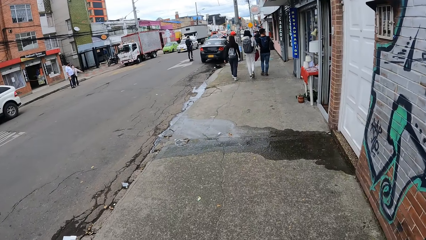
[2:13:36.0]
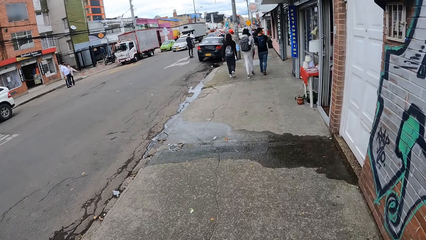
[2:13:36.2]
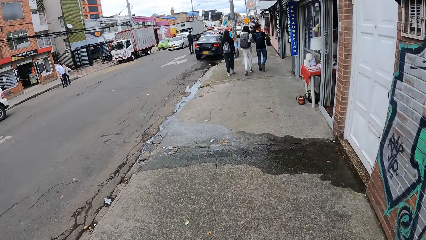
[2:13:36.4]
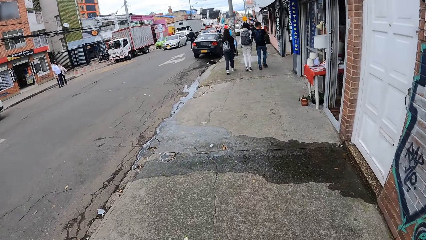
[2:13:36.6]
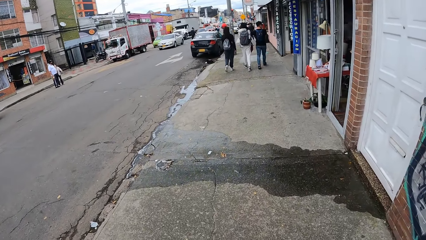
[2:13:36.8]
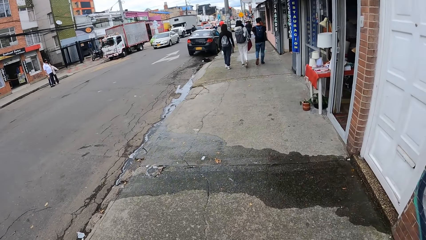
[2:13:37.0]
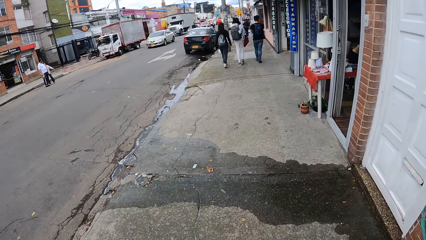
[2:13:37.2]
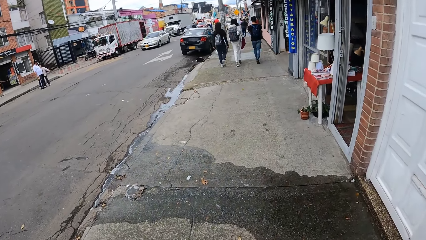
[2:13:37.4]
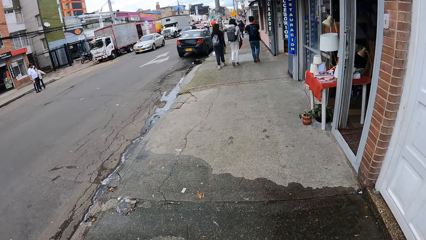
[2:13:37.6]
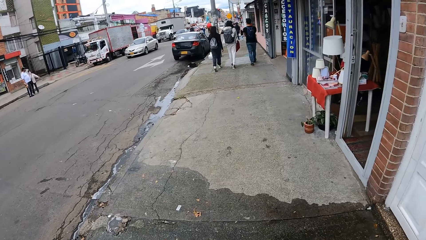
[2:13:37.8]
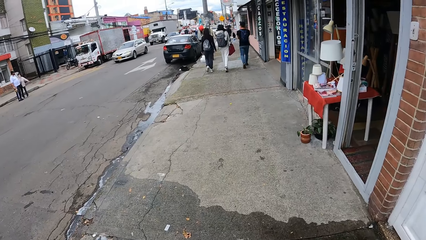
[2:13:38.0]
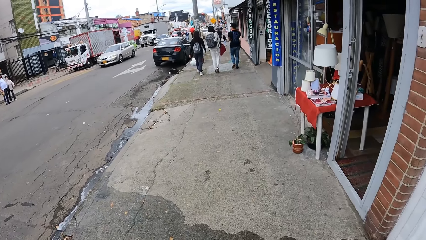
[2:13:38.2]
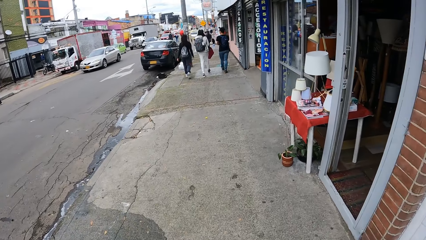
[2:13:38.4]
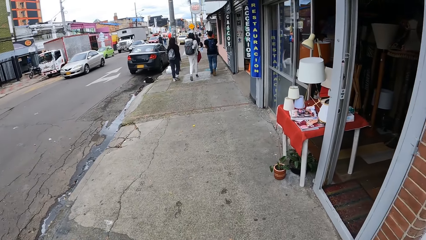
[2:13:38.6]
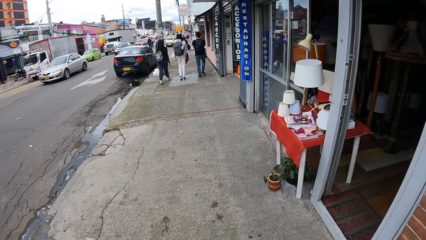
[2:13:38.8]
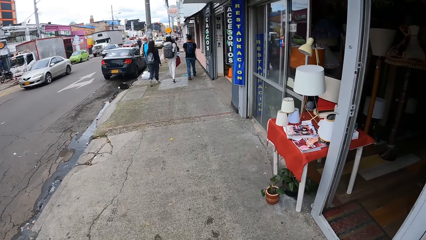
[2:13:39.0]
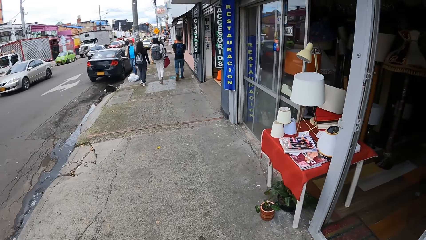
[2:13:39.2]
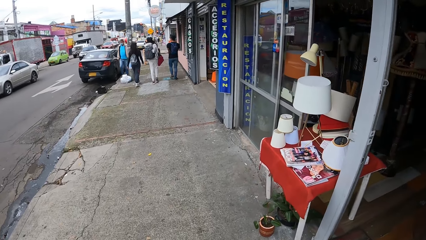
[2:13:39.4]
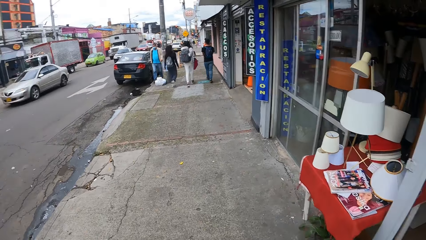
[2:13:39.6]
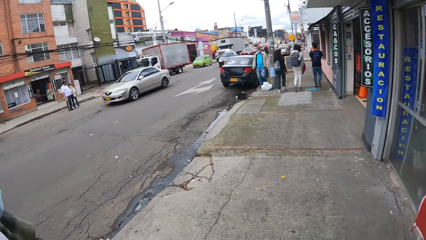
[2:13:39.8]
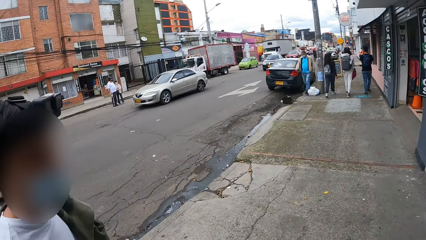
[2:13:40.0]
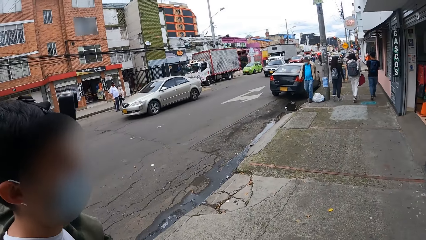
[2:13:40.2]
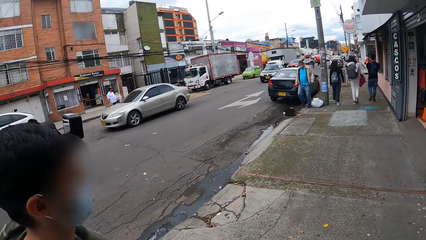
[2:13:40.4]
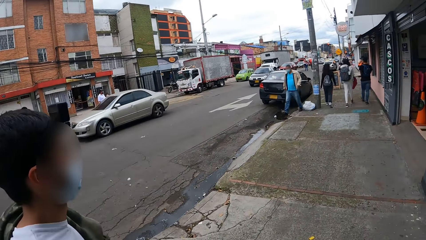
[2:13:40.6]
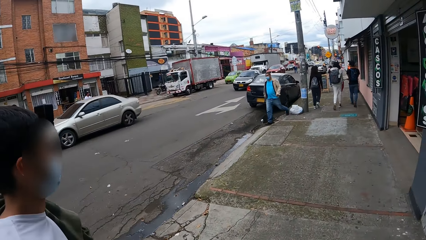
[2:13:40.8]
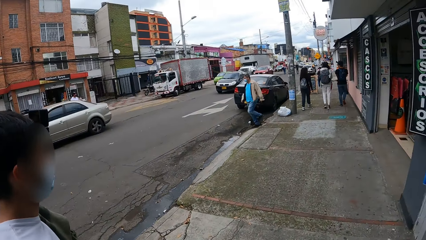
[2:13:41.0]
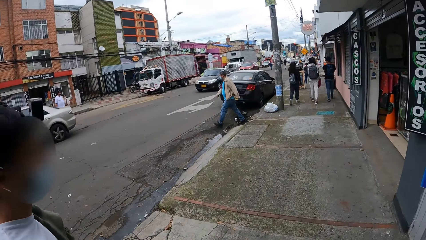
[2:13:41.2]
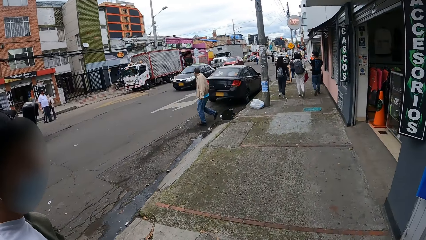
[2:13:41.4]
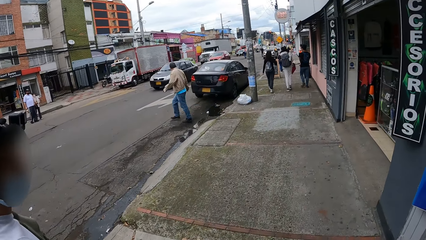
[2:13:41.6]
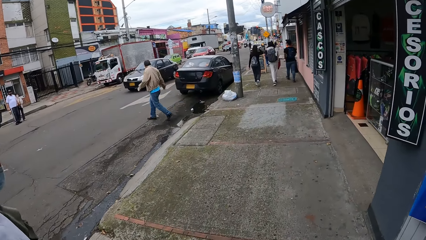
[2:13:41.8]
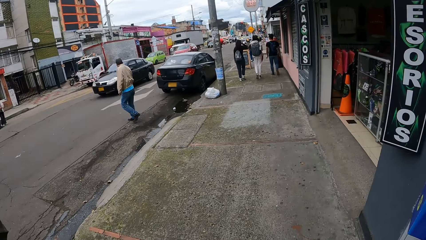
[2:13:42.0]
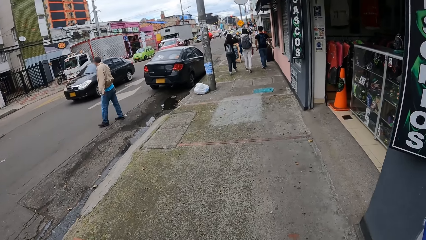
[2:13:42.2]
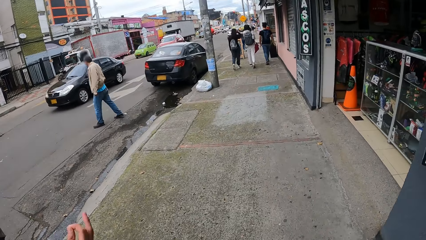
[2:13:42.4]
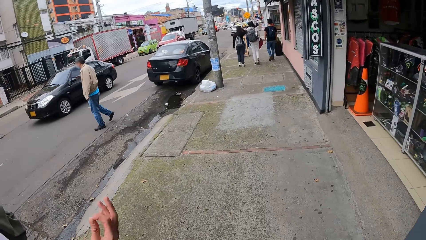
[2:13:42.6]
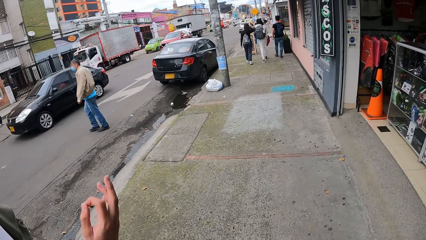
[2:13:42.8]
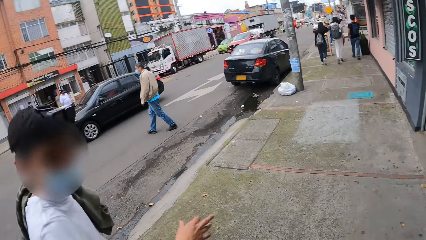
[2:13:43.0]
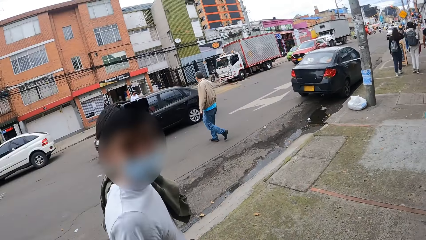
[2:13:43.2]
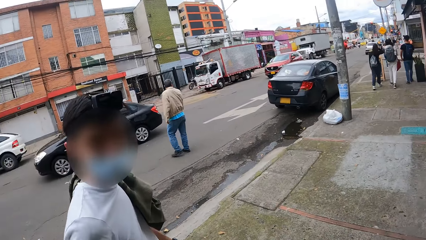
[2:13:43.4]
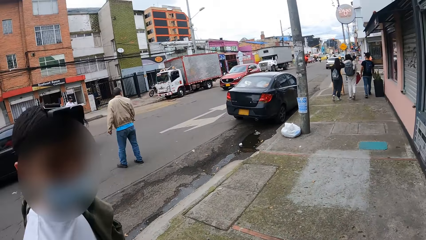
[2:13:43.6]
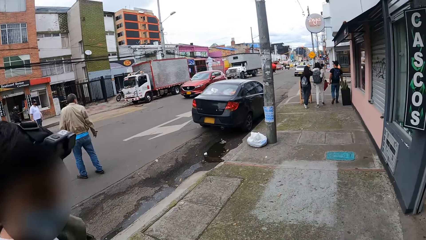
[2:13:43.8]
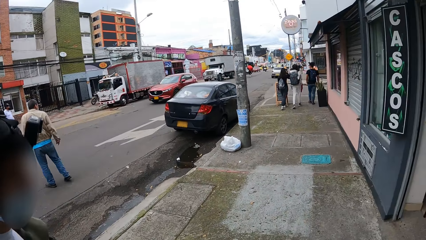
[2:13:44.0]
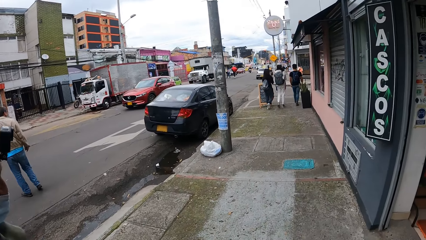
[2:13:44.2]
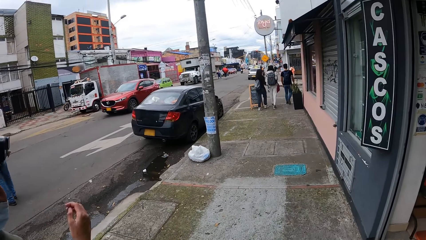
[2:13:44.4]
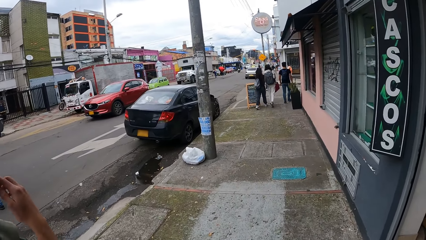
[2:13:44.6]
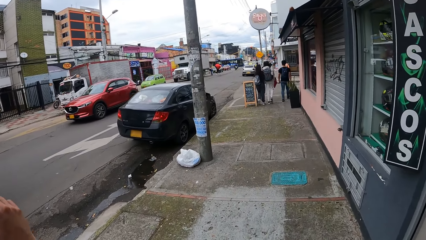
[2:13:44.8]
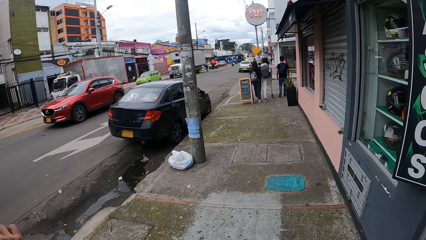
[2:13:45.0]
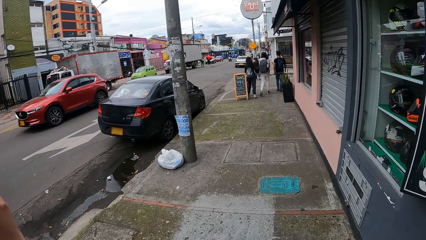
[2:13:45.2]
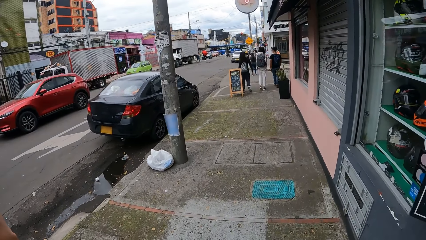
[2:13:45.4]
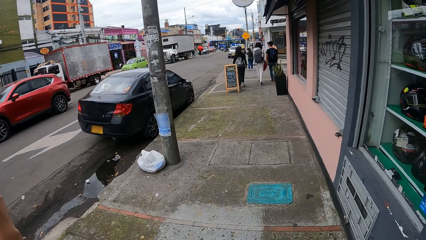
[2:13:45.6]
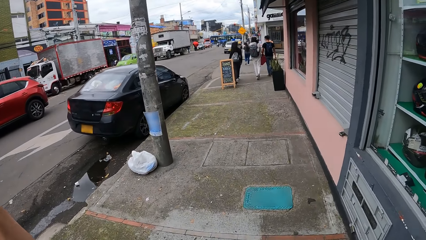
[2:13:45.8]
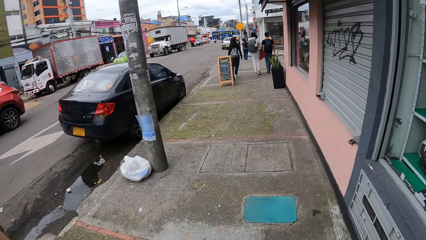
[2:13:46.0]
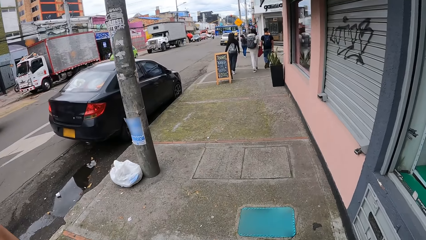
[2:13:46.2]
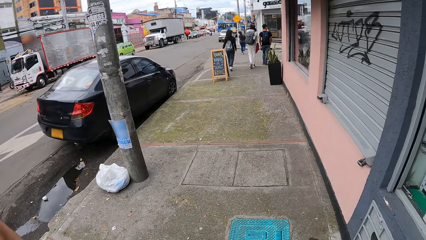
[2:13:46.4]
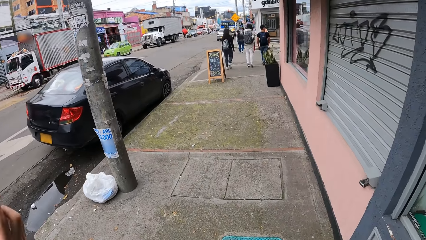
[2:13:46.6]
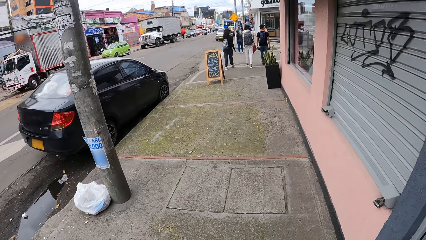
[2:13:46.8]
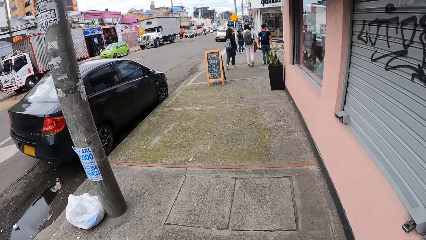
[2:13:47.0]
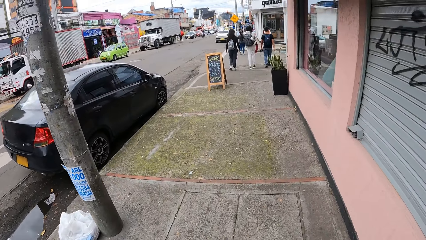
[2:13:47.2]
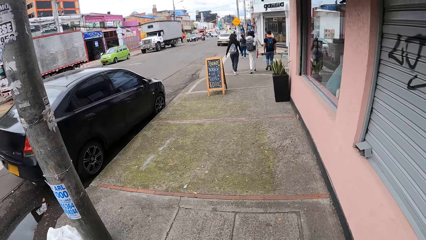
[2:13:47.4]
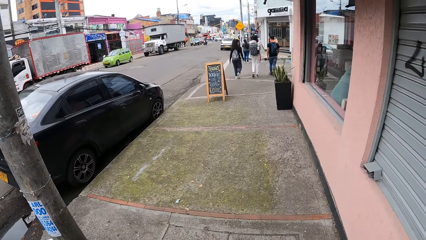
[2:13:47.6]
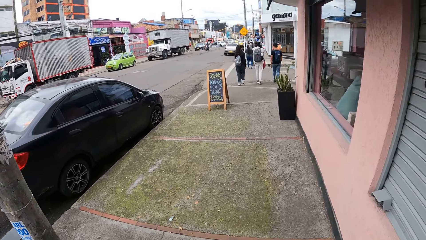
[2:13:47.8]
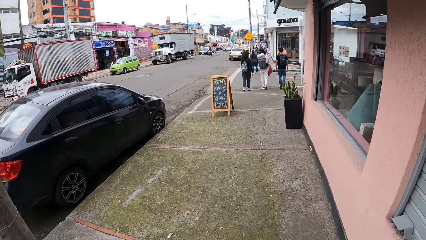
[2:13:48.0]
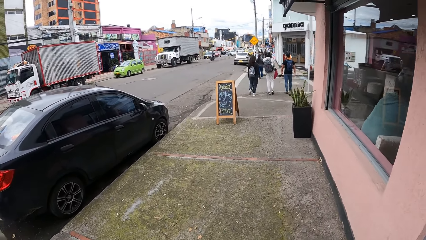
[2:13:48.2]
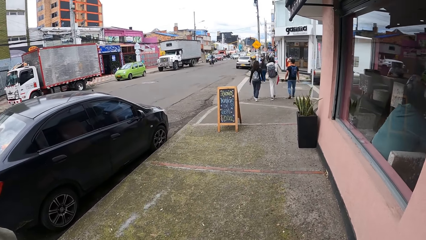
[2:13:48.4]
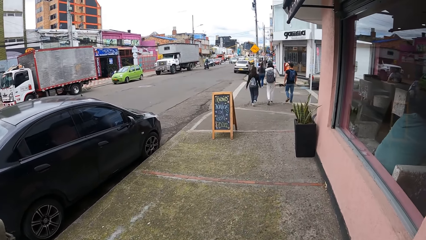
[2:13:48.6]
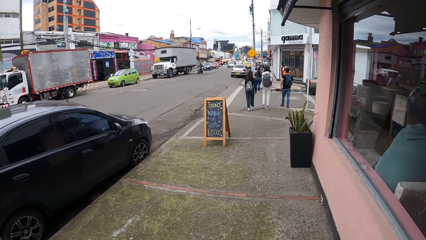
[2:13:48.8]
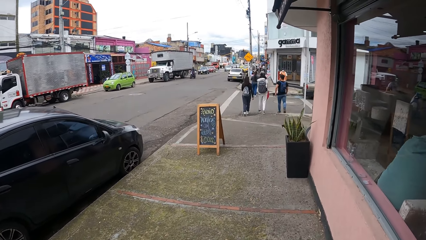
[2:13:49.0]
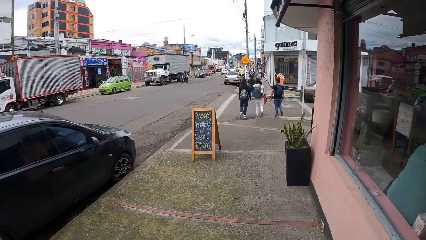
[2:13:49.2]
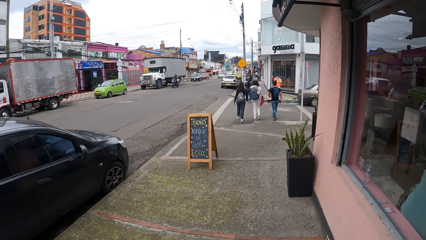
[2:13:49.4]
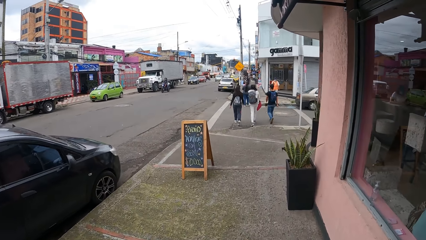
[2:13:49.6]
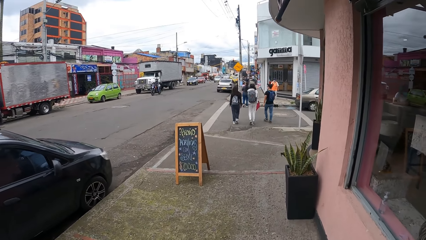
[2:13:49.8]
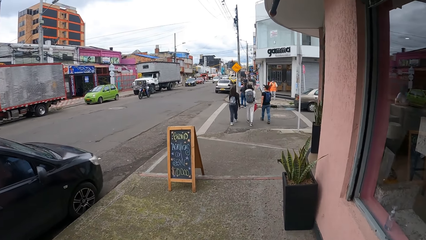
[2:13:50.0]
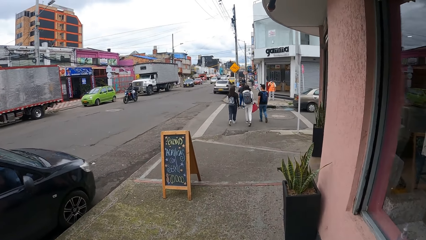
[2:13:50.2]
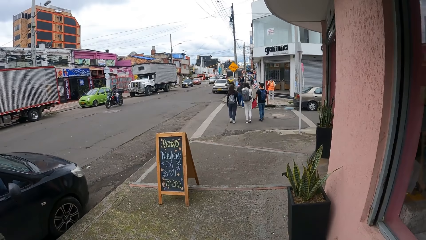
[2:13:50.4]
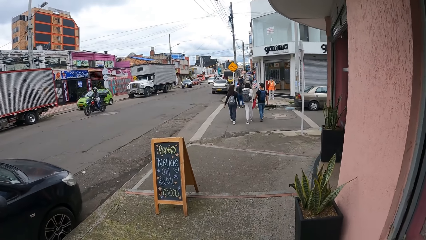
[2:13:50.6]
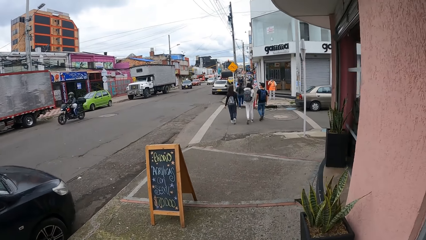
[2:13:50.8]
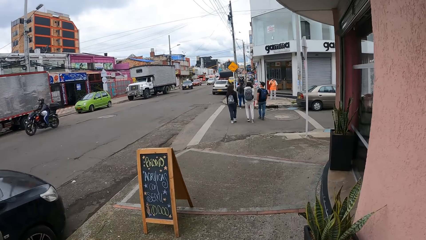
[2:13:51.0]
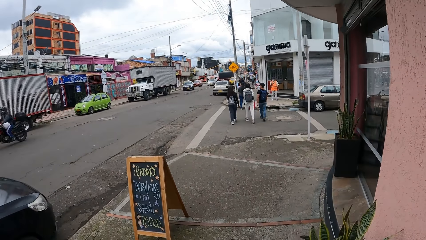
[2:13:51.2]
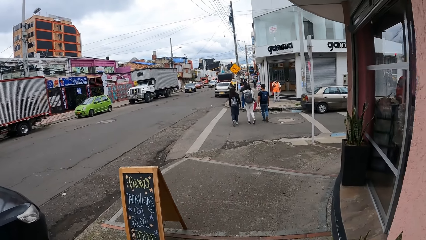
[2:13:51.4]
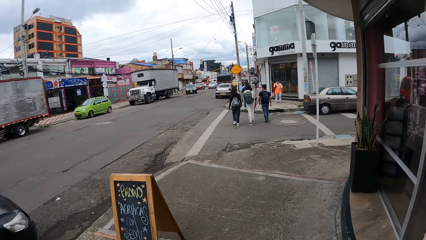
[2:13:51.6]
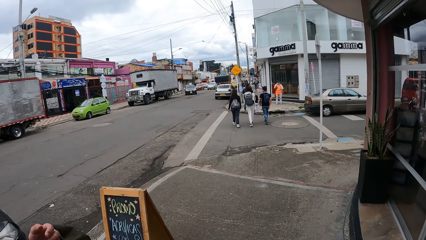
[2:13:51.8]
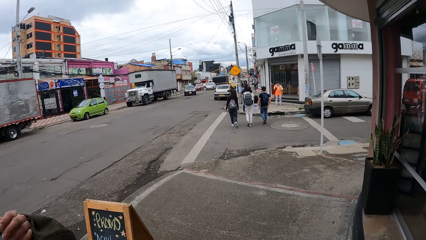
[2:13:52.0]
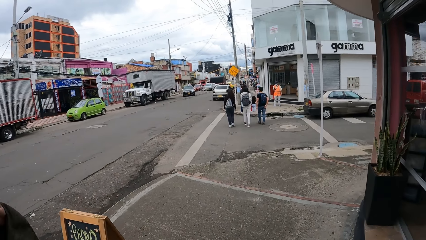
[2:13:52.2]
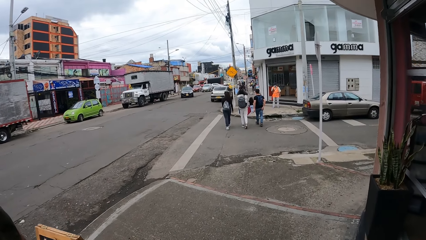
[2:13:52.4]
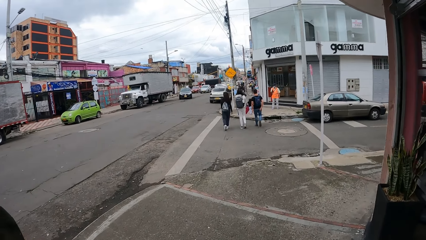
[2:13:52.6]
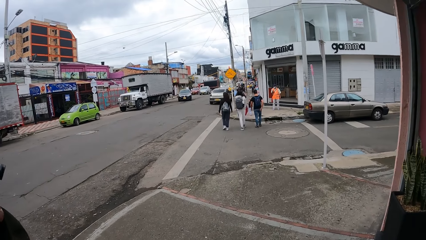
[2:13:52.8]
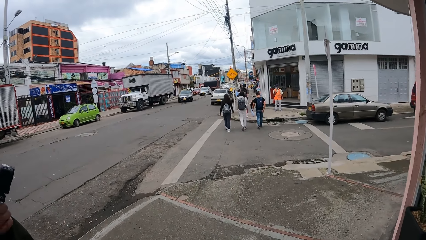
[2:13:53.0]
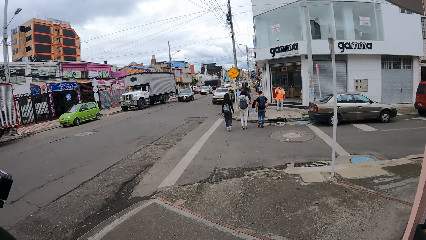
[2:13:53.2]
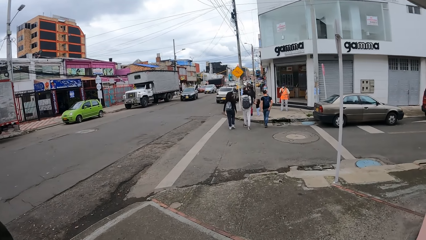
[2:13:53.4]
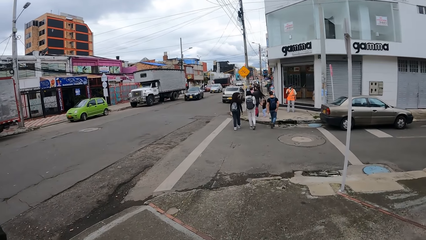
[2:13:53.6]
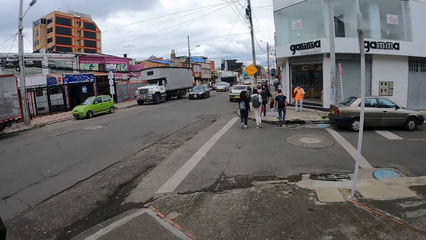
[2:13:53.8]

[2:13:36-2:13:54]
The camera wearer walks along the road with a man. They look at the shop. They look around the shop. The man converses with the camera wearer. The camera wearer walks along the road with the man.
